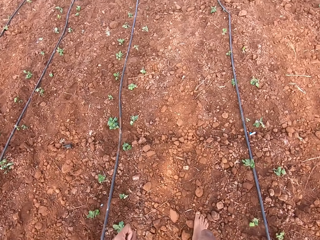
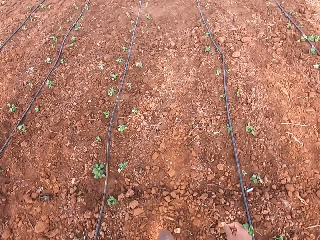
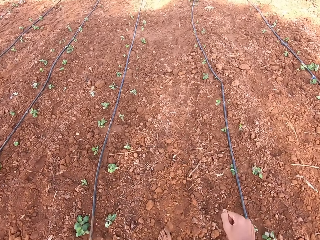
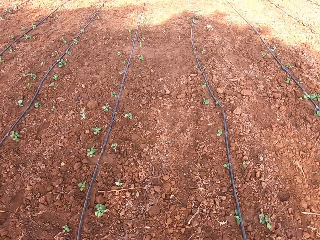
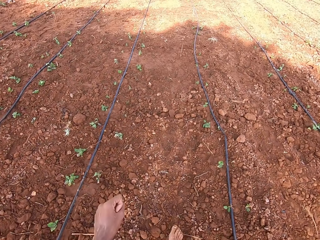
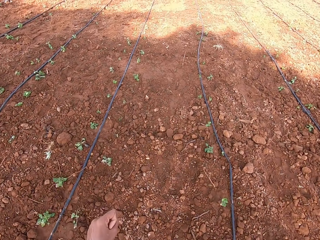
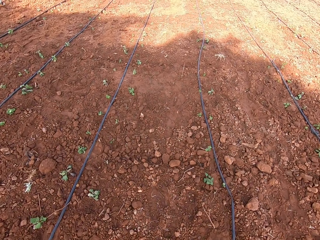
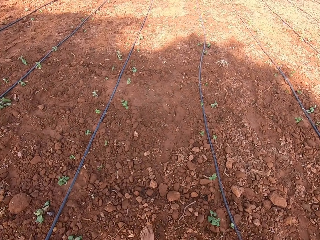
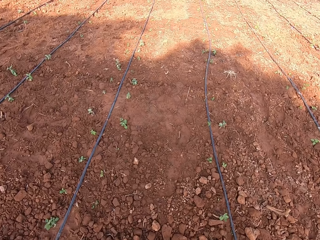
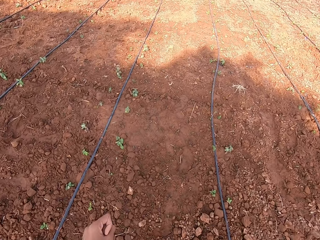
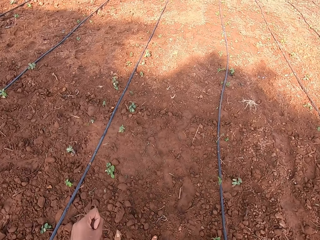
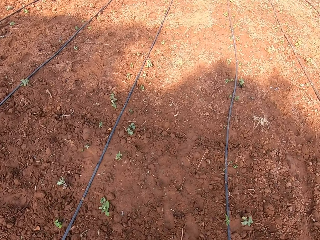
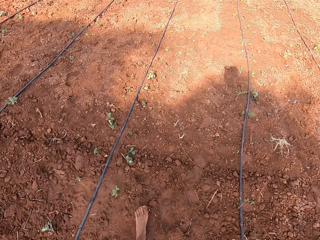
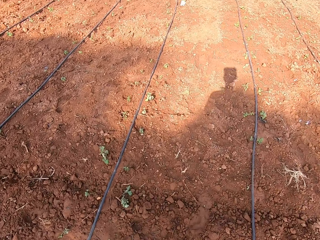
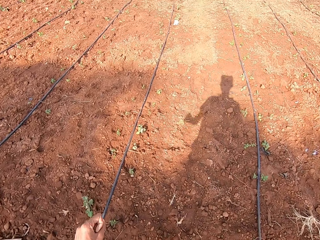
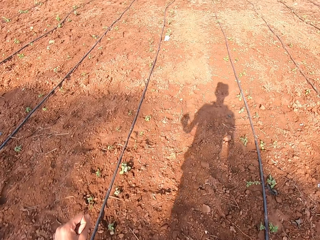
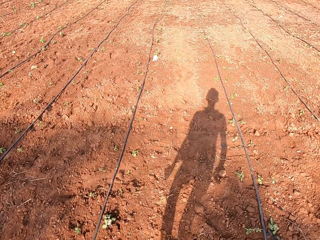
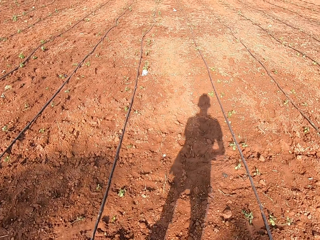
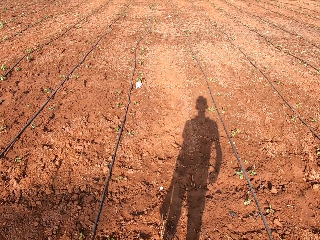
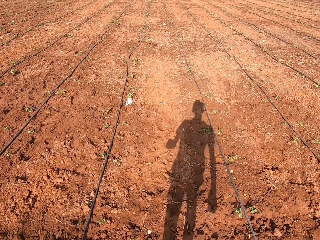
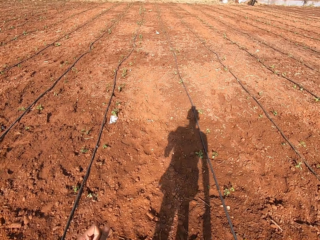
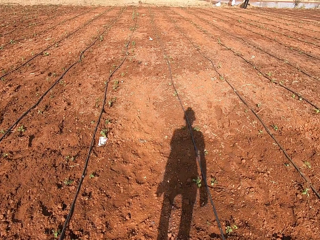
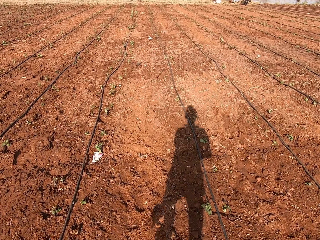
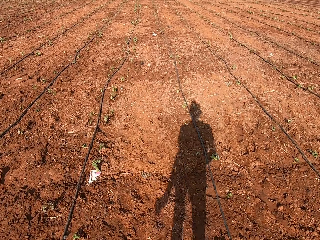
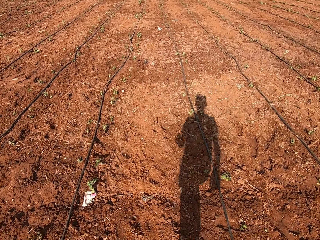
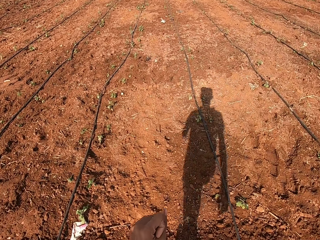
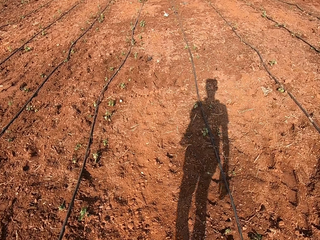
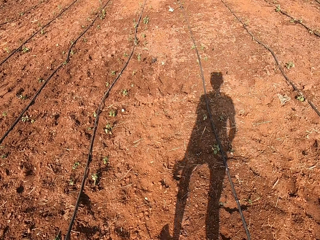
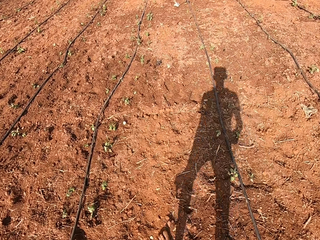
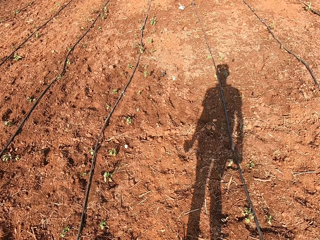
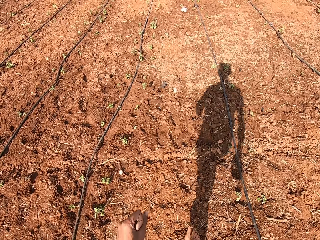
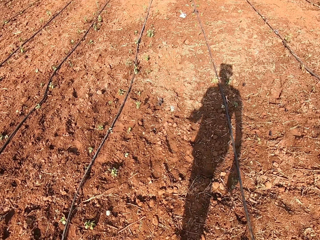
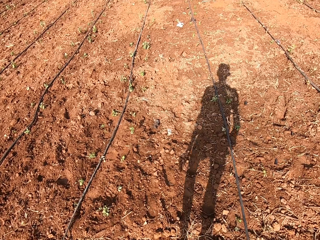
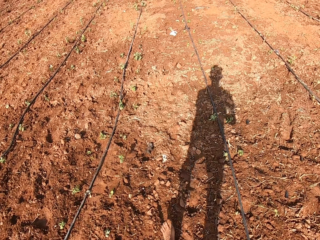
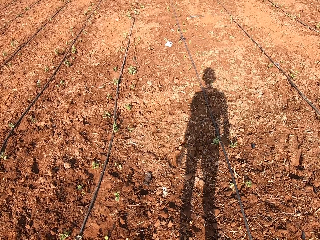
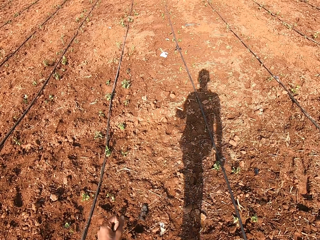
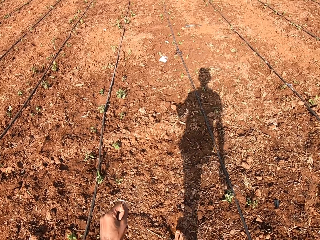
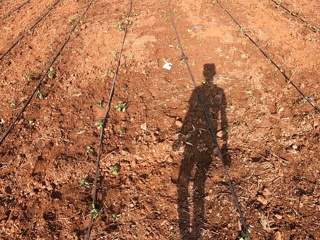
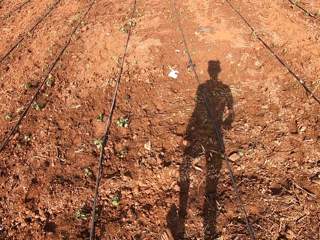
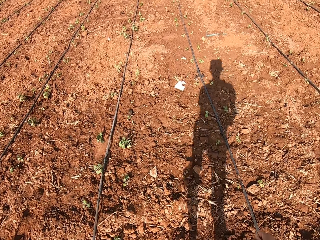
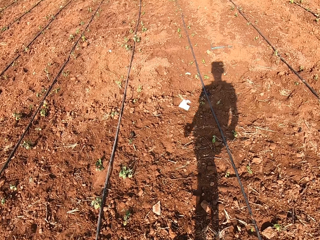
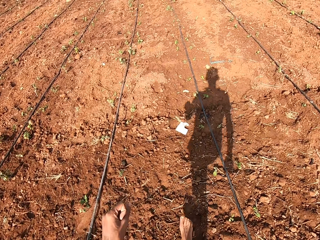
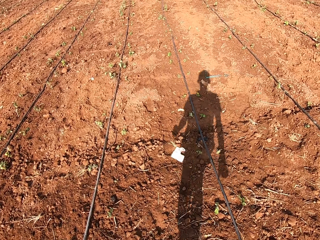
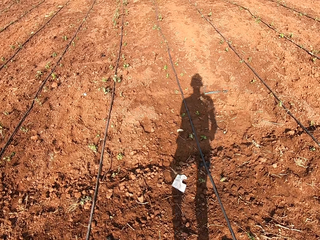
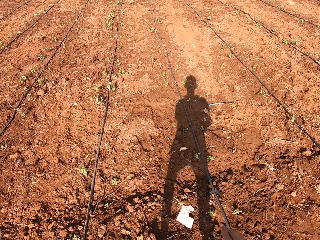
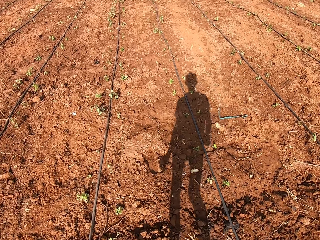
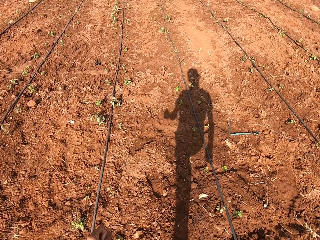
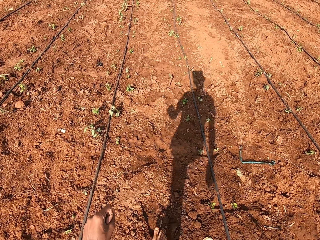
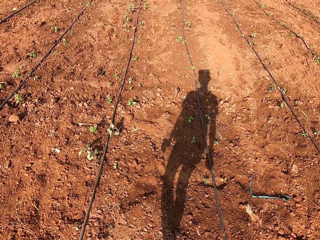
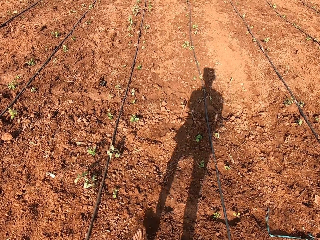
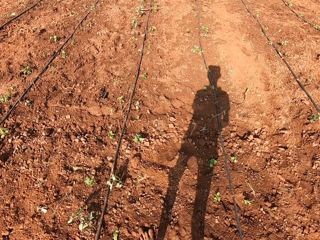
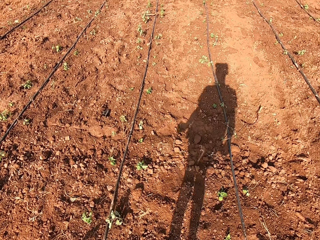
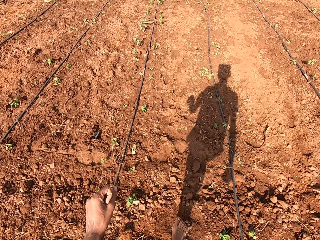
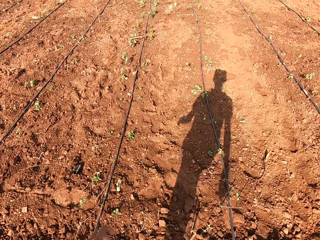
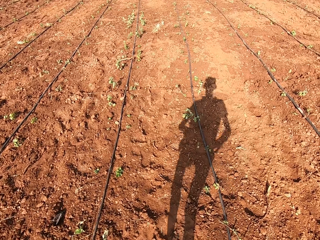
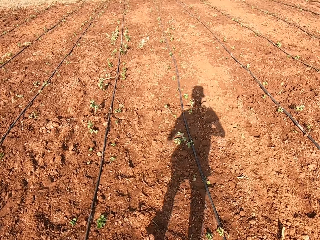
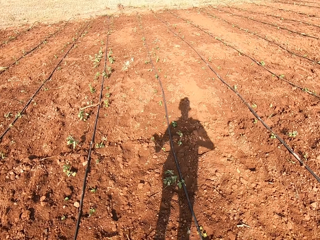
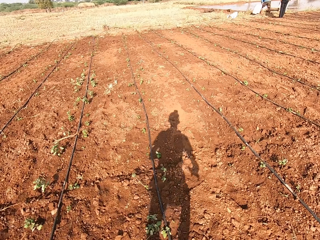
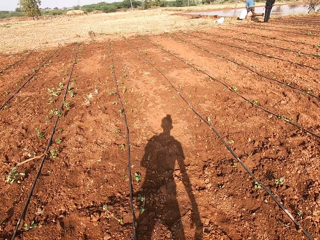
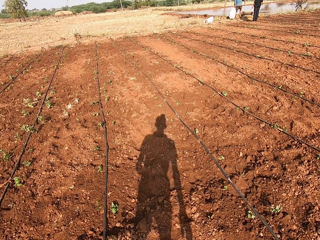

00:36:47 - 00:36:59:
The camera wearer talks and walks around.

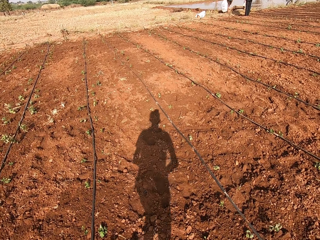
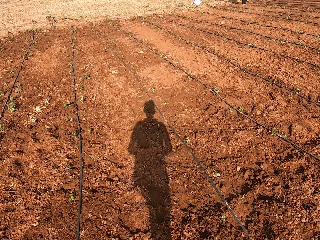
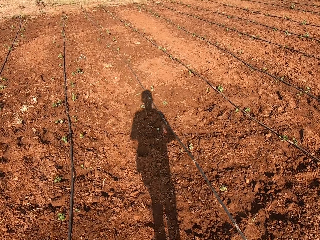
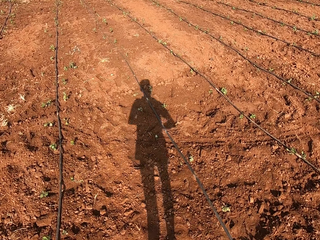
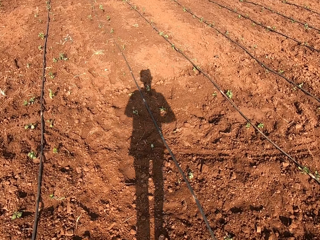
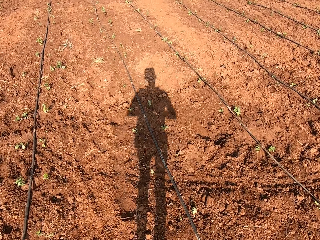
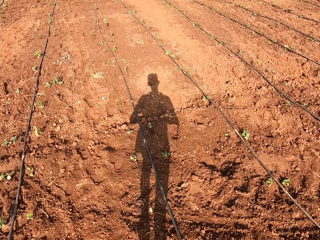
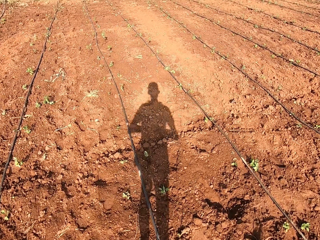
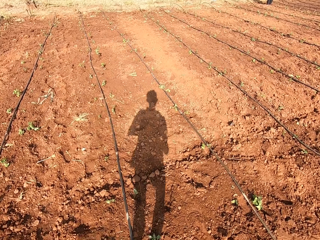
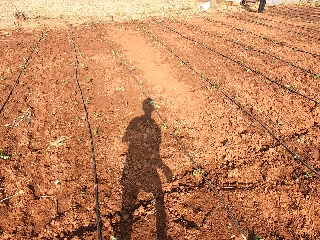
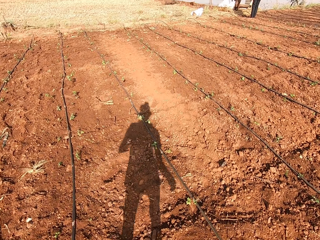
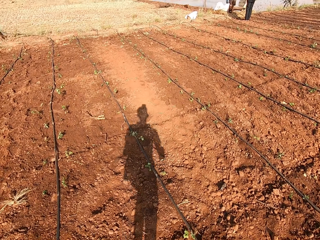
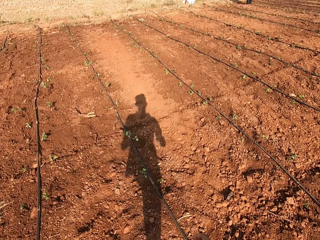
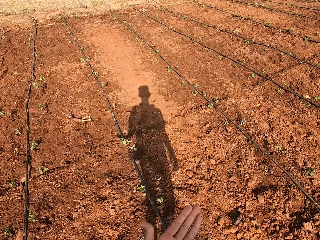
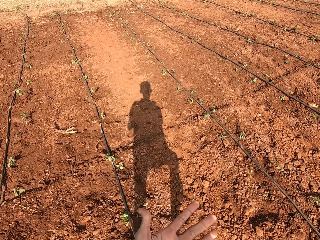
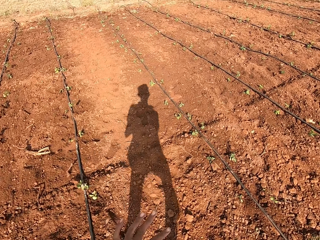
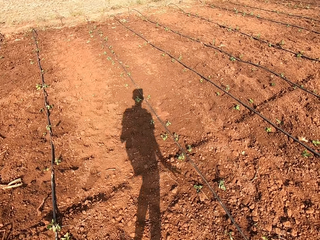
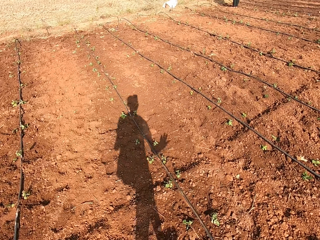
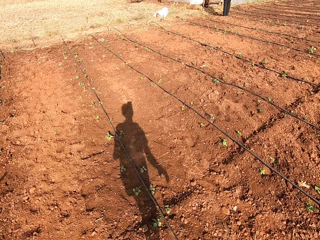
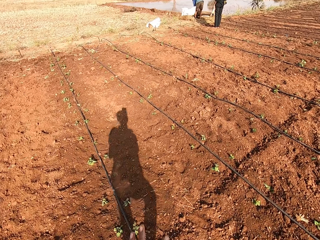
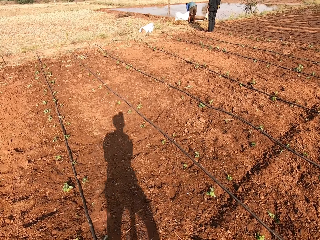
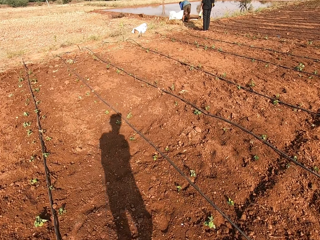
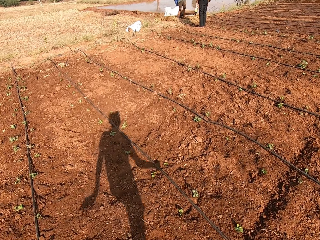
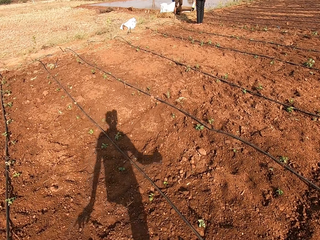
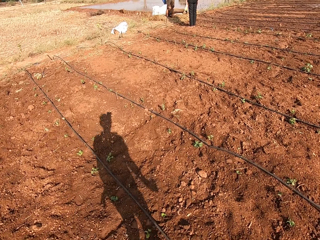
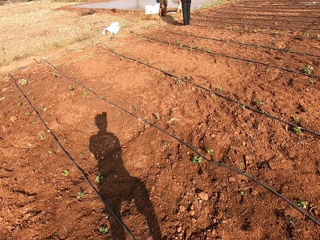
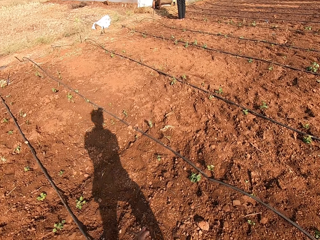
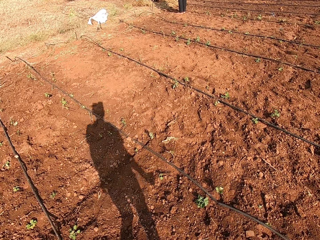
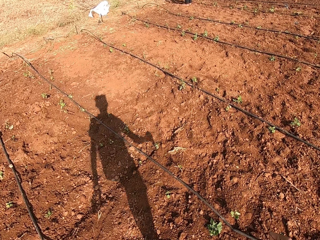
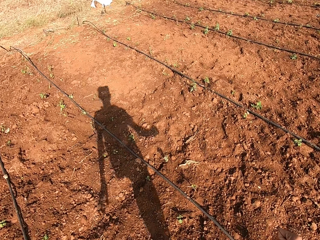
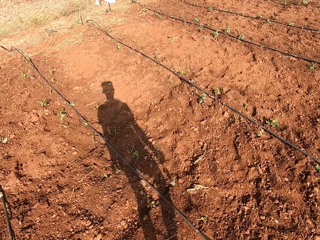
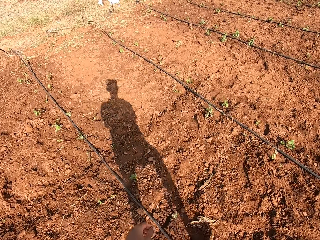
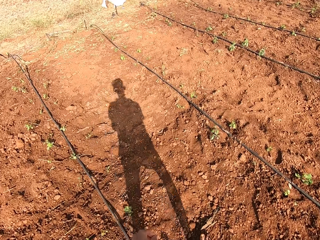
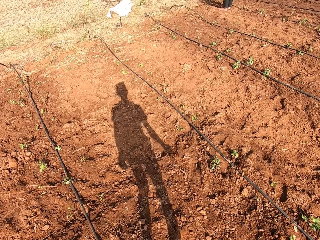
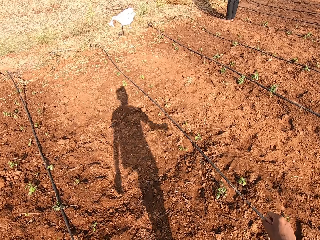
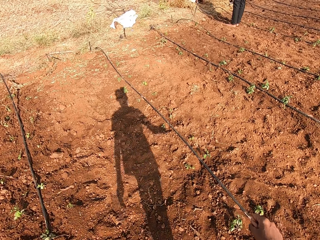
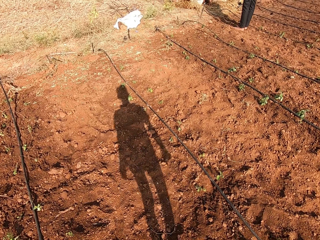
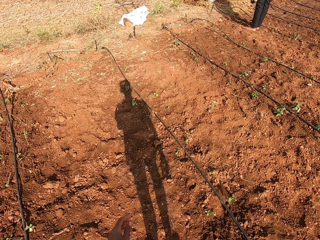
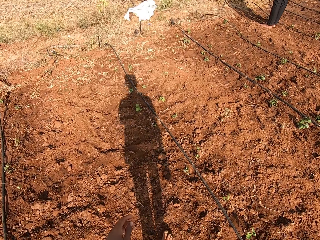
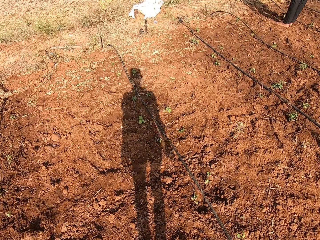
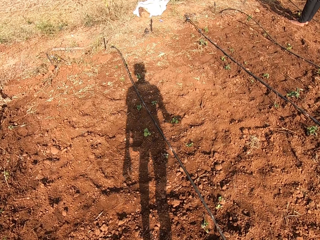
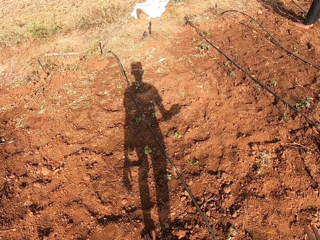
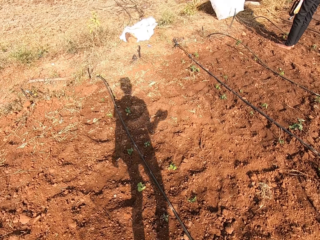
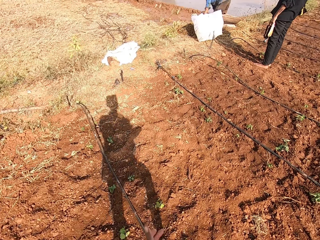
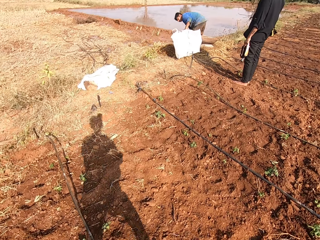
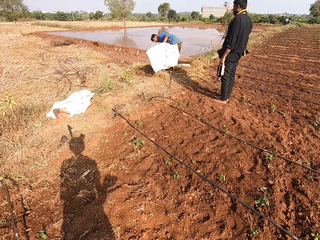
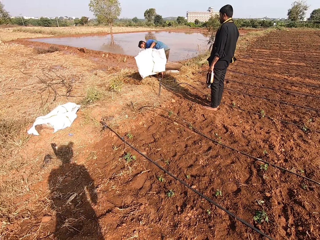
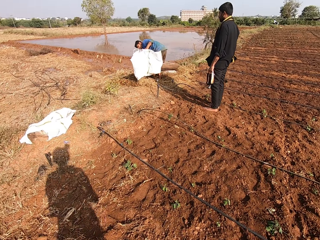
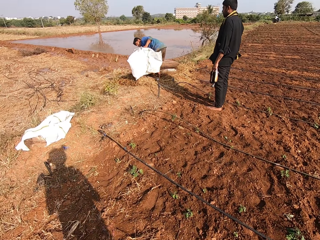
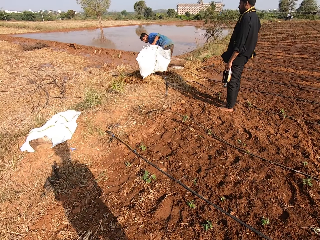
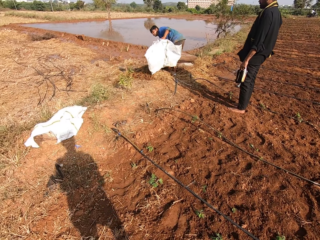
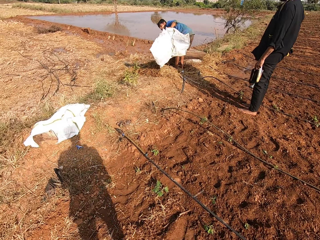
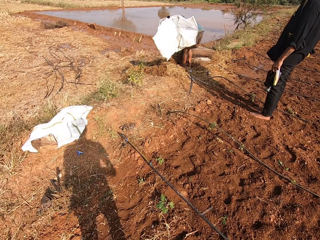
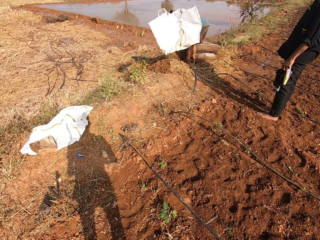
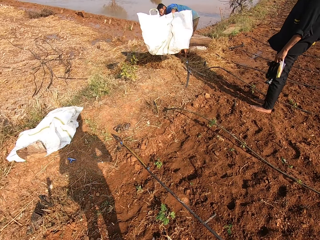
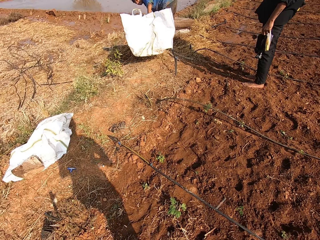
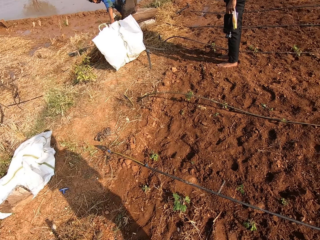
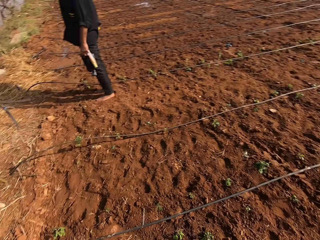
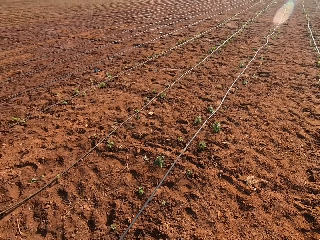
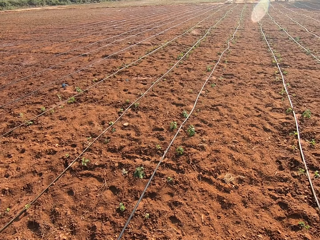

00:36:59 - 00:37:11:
The camera wearer talks and looks around. A man interacts with the camera wearer.
